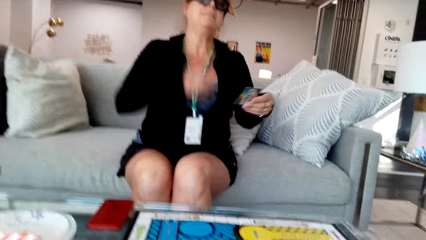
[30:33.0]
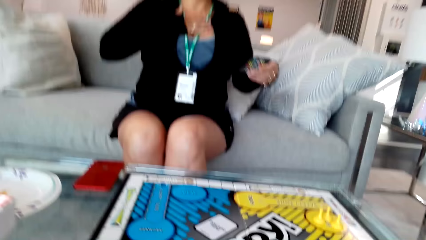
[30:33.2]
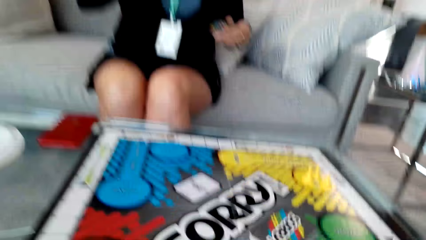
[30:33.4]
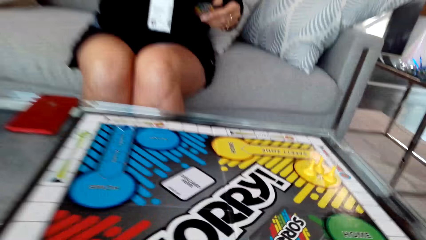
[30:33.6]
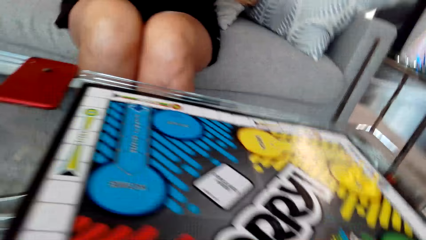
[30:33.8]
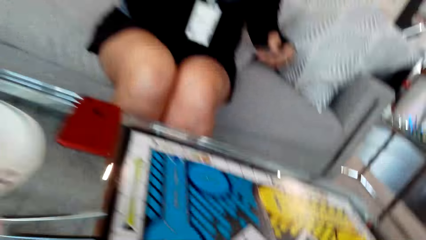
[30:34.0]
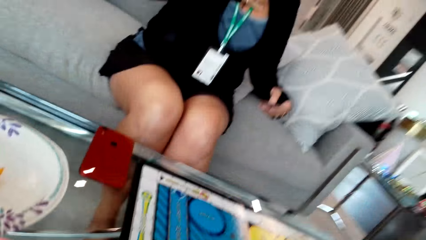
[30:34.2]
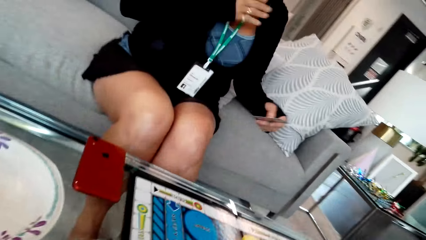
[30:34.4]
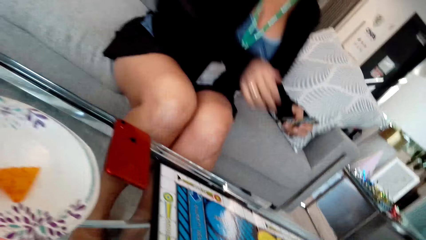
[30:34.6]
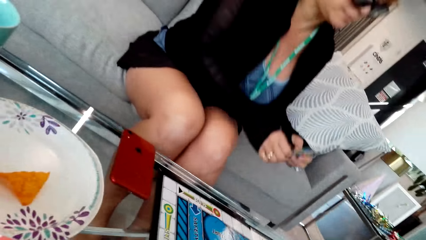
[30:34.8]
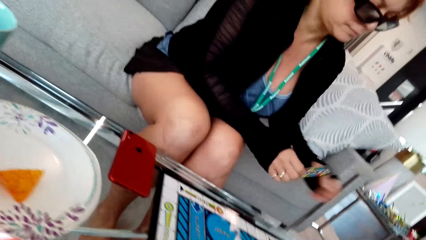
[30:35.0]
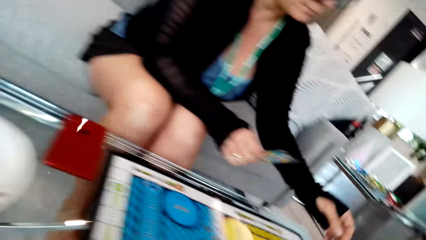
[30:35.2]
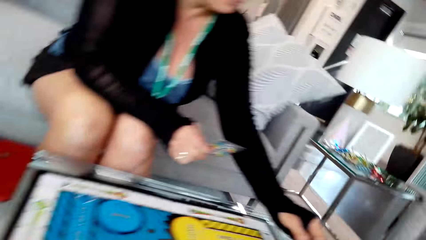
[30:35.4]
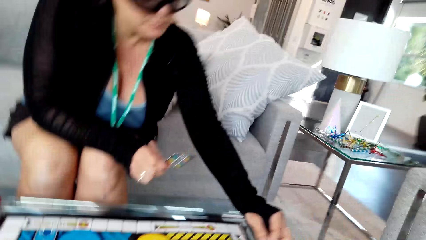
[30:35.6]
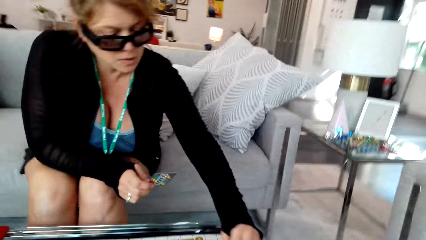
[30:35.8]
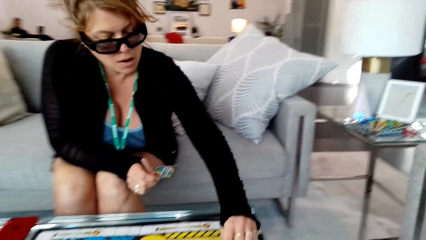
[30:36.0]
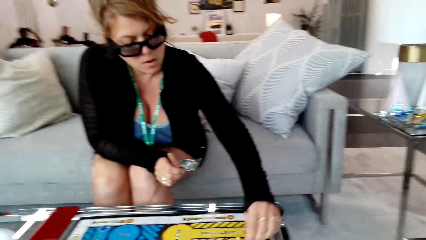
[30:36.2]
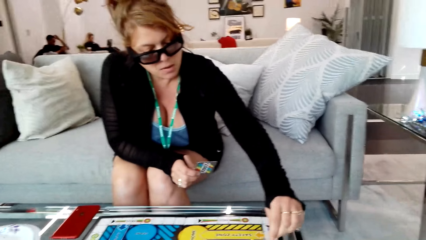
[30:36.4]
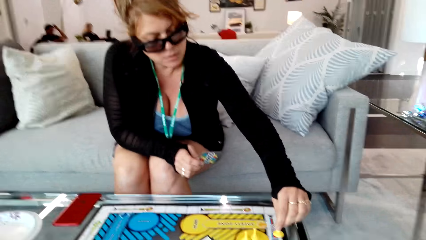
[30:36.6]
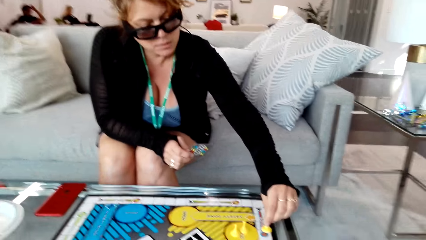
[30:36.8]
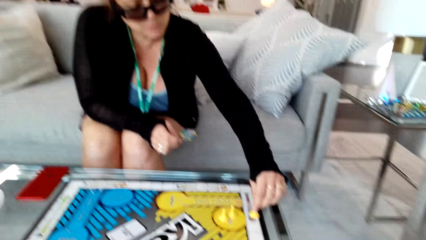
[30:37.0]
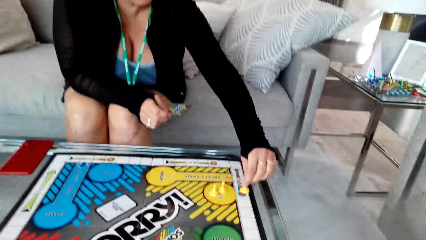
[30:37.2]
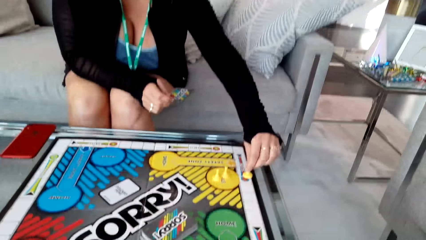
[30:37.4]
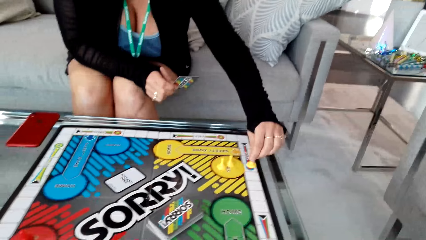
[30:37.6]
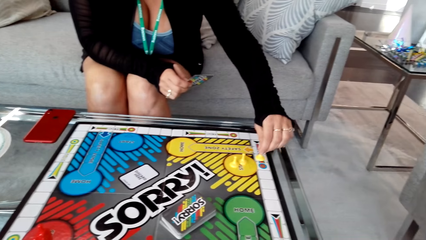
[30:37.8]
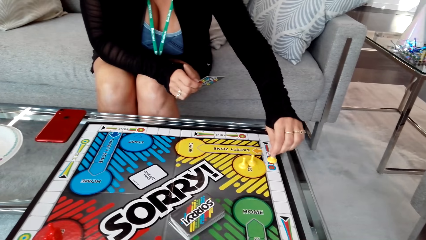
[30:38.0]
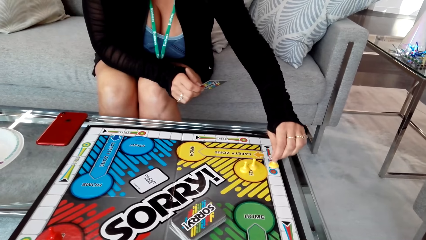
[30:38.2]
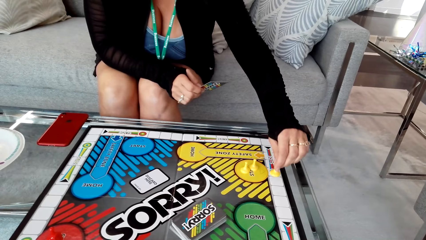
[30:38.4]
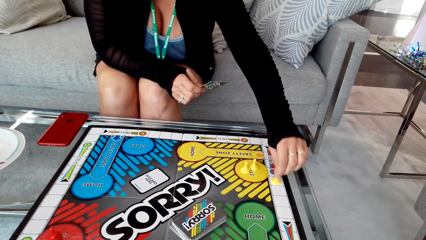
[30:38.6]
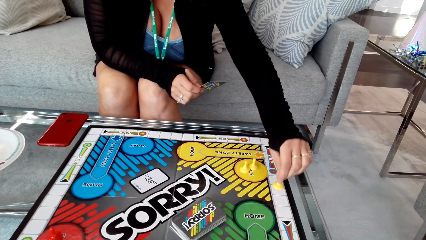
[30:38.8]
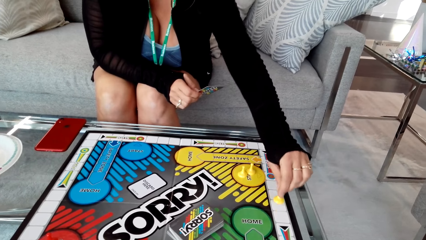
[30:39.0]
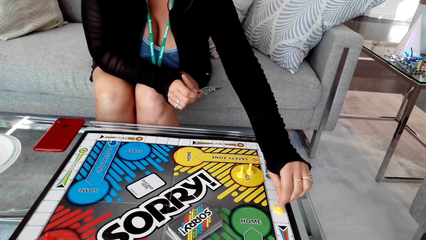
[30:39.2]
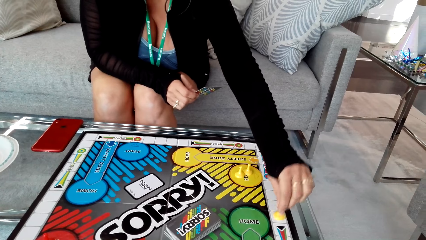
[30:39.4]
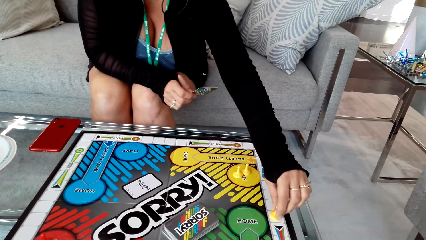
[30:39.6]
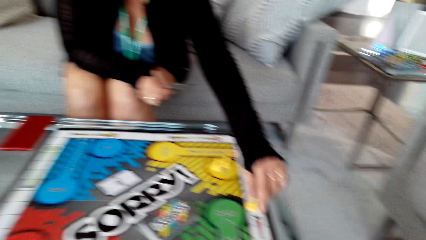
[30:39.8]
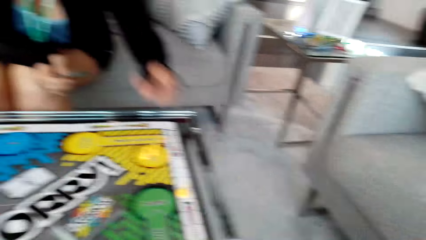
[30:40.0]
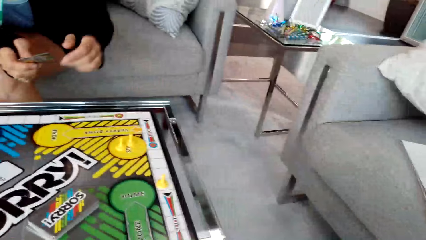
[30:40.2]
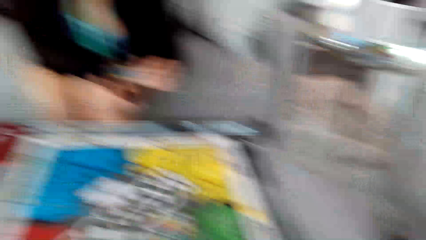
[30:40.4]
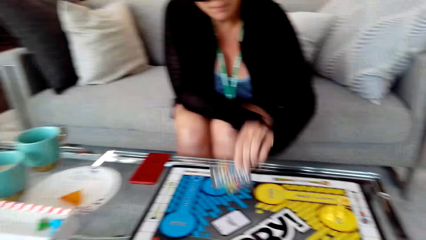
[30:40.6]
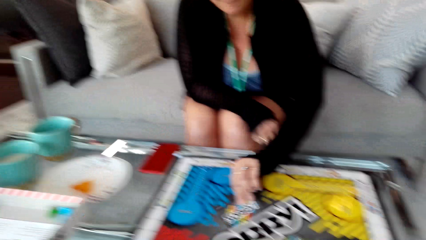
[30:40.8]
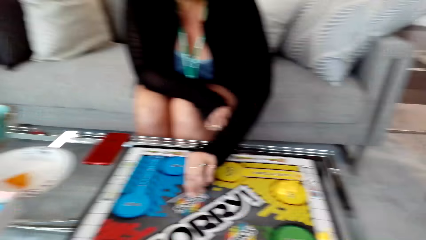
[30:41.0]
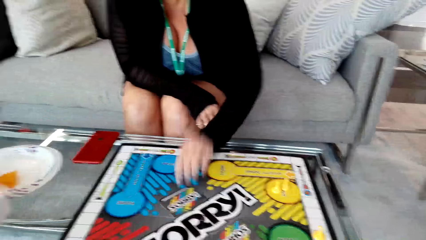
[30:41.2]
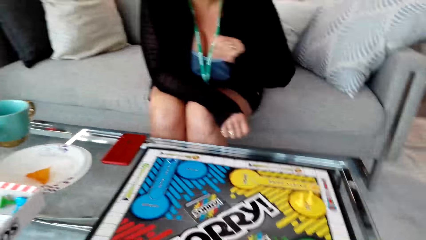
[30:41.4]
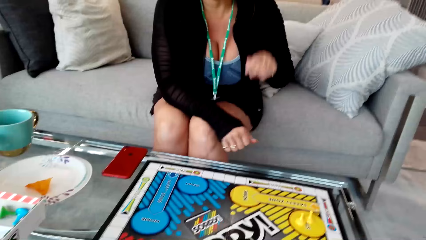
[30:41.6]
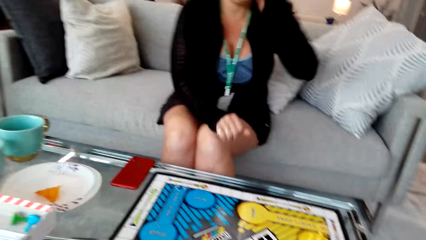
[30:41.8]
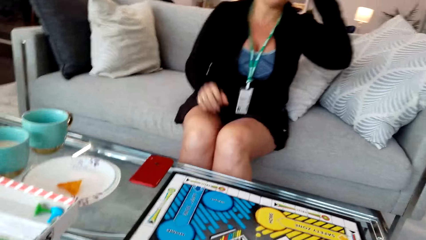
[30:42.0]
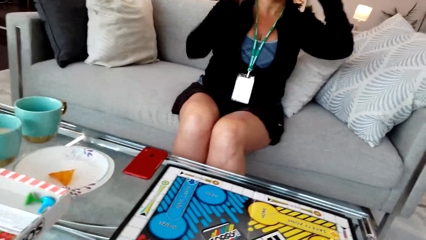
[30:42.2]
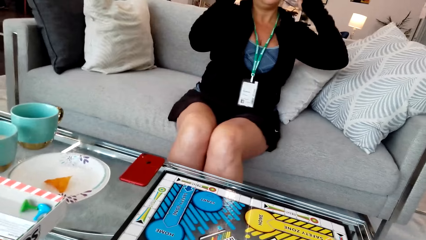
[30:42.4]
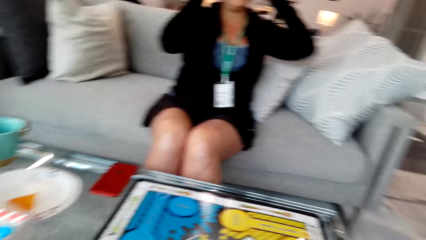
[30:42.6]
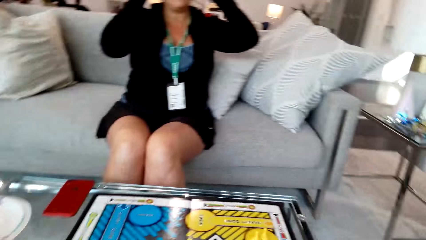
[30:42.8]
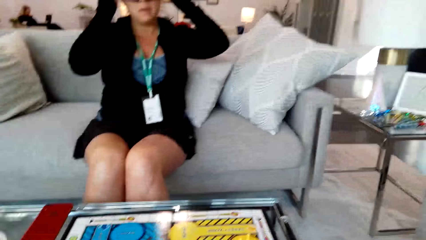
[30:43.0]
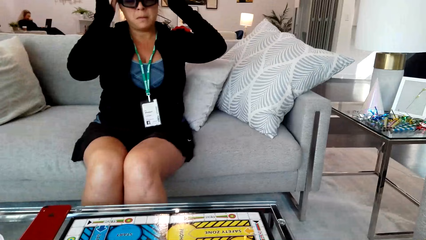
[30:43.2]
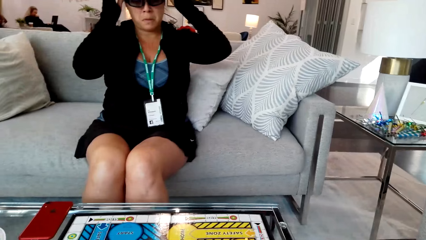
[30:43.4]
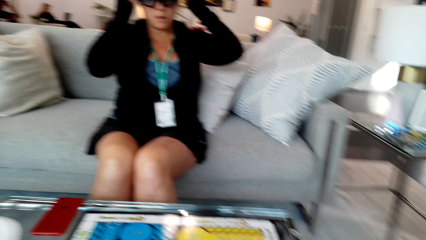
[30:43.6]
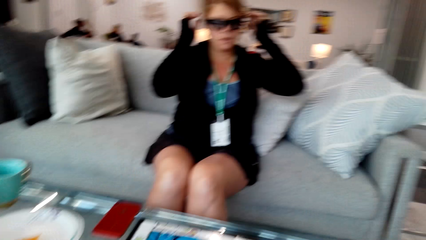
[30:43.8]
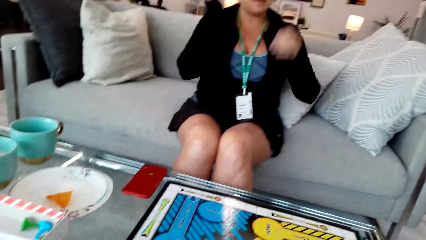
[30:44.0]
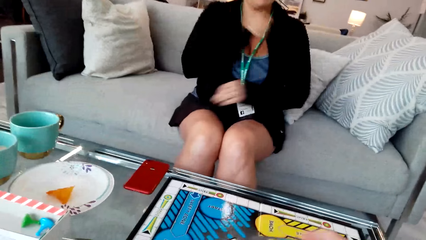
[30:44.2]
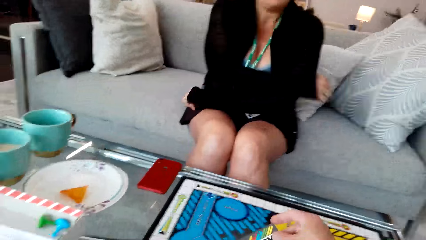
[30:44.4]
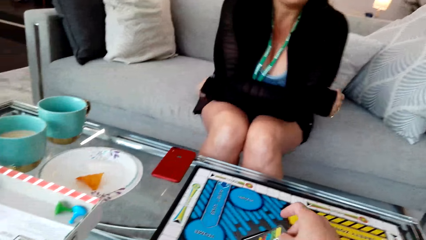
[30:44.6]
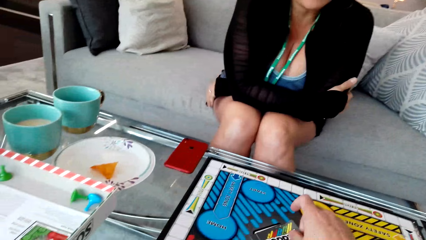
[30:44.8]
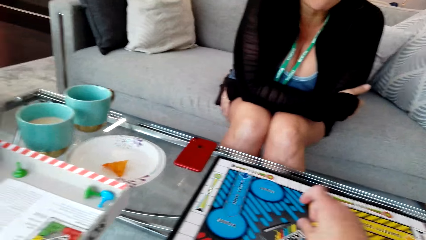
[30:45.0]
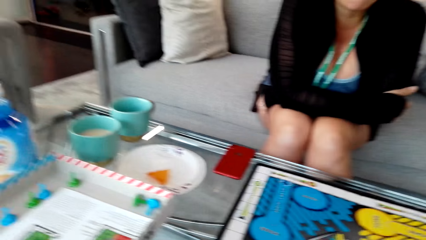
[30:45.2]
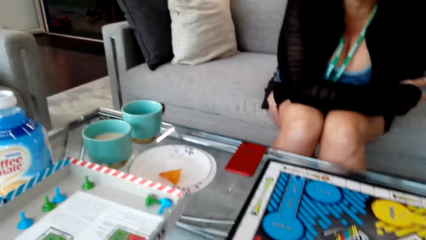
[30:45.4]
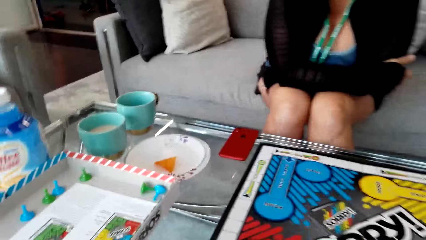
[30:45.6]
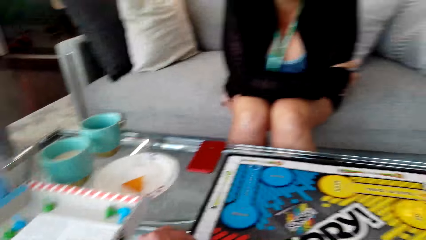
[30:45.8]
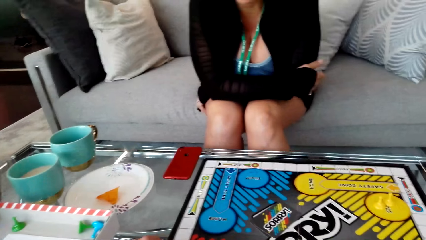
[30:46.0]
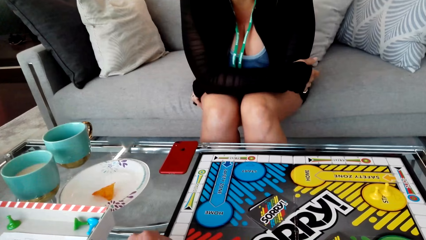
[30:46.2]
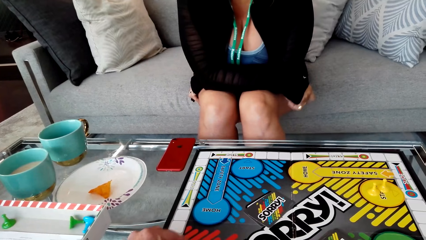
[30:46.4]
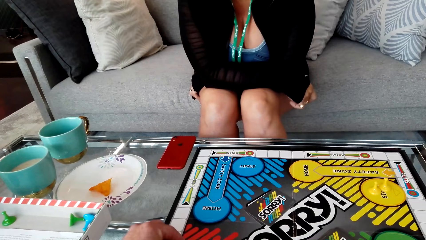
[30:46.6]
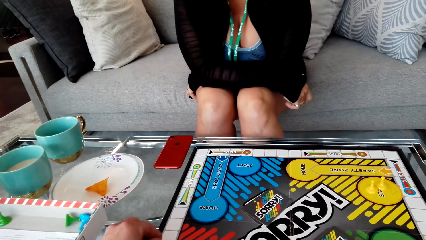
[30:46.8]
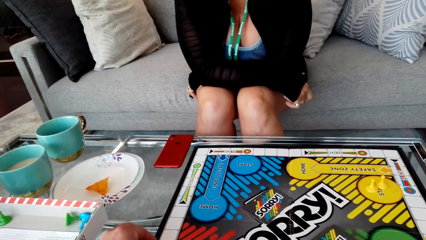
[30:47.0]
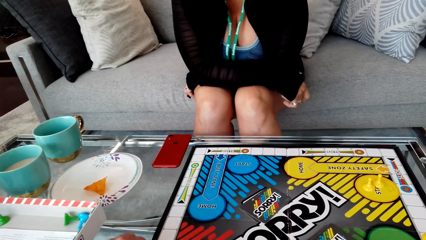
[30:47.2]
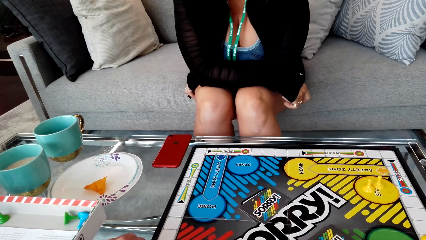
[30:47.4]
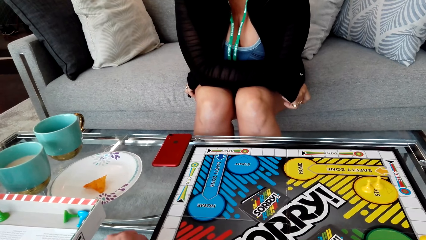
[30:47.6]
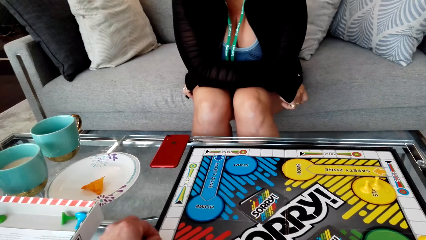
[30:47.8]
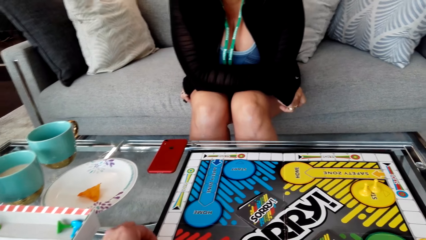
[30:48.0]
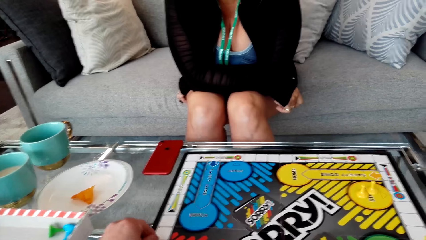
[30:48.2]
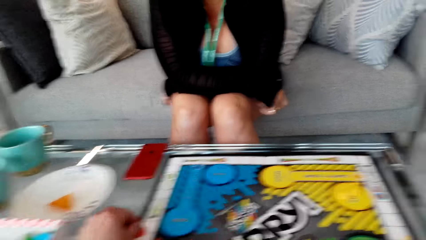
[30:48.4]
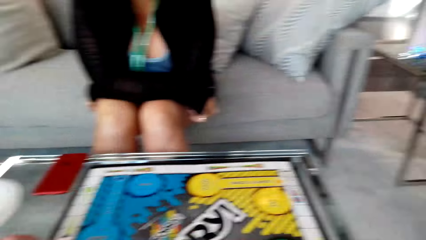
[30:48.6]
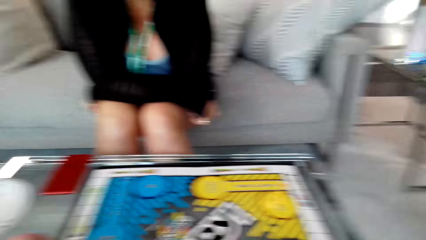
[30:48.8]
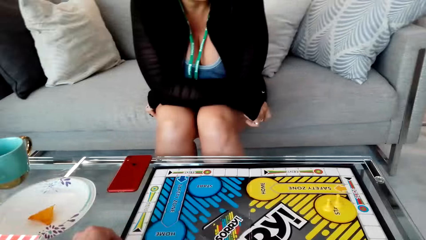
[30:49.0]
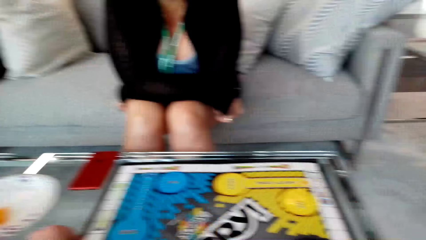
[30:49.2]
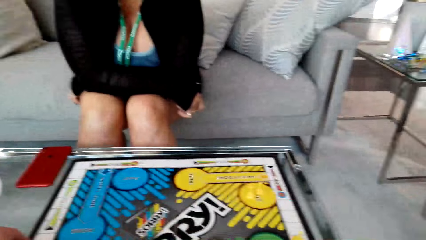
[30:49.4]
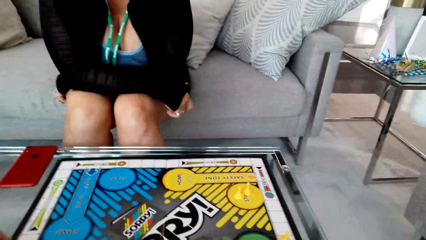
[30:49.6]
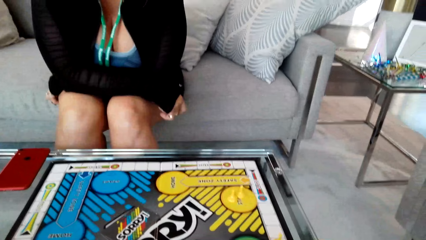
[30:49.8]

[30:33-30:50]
The woman moves the clip on the board. The woman plays the game with the camera wearer. The woman puts a card on the table. The woman touches the camera. The woman folds the hands together. The woman plays the game with the camera wearer. The camera wearer converses with the woman.
